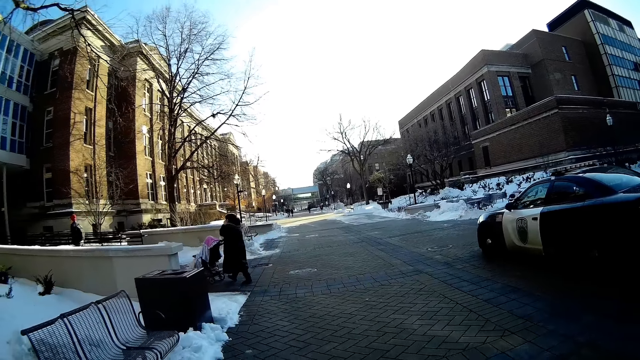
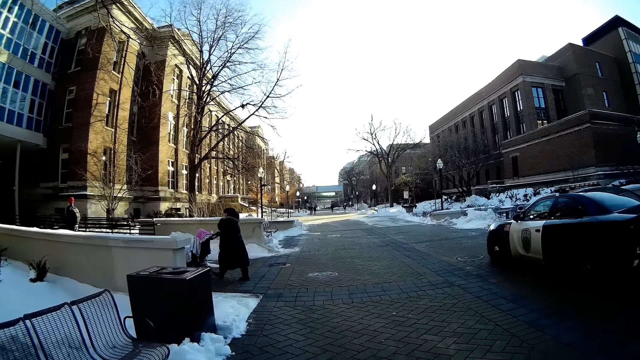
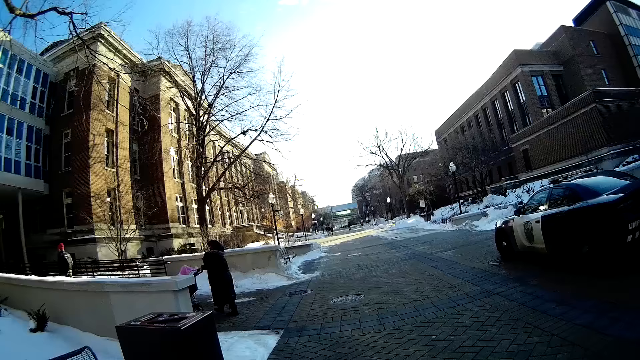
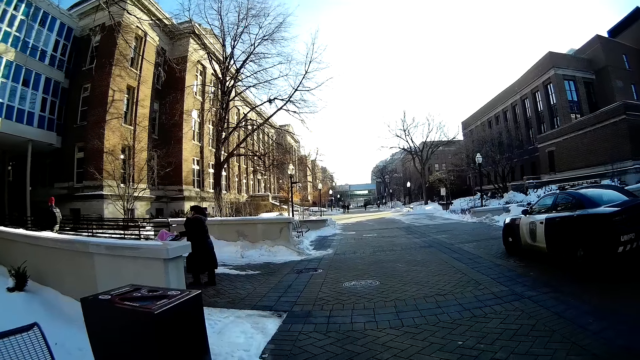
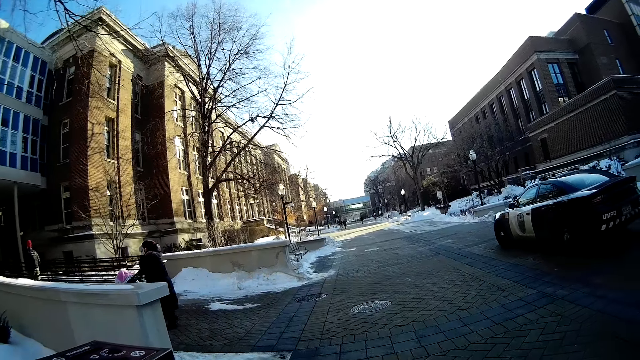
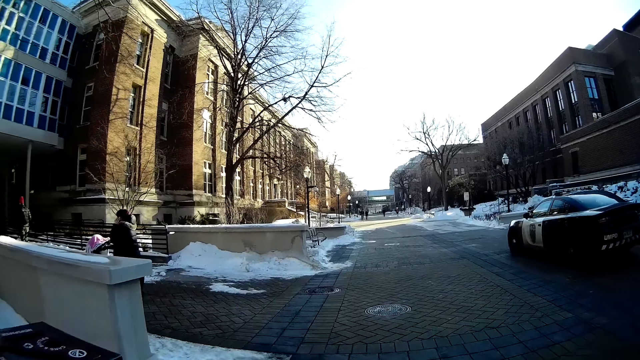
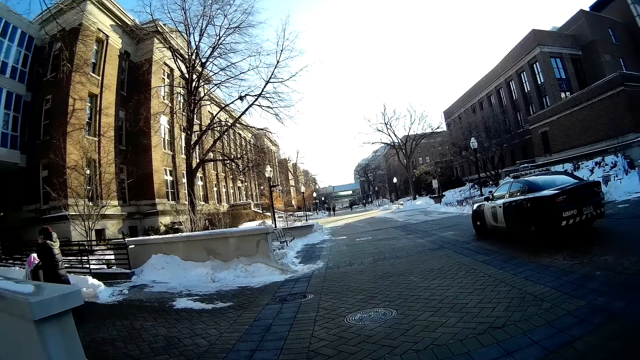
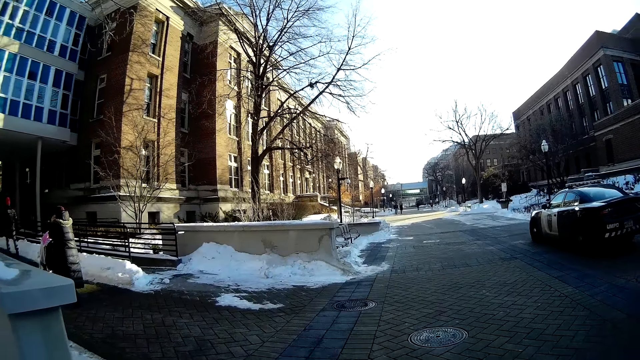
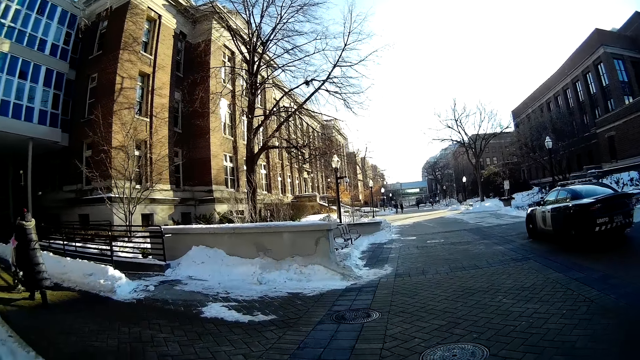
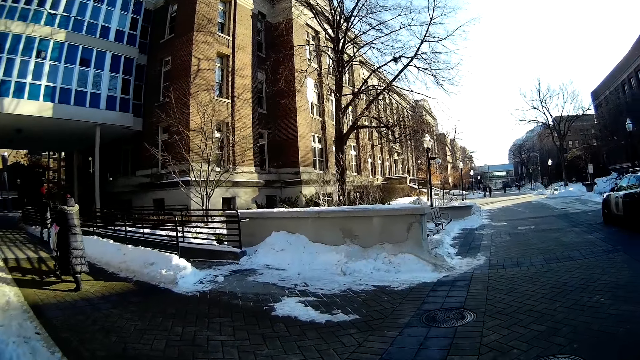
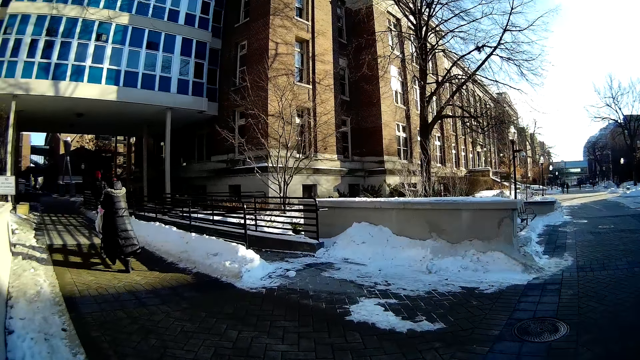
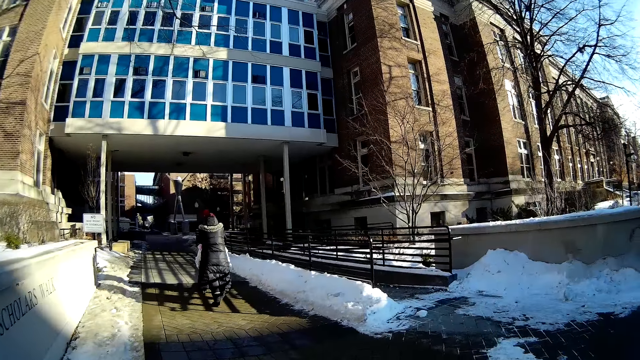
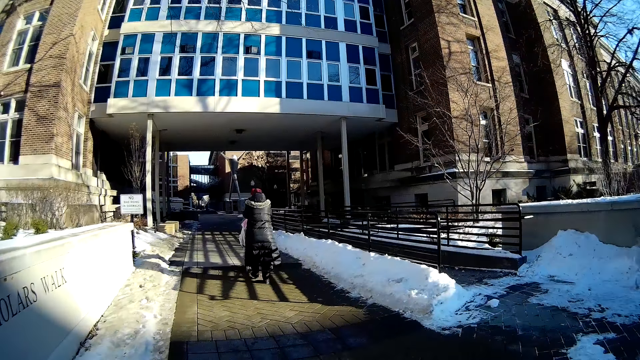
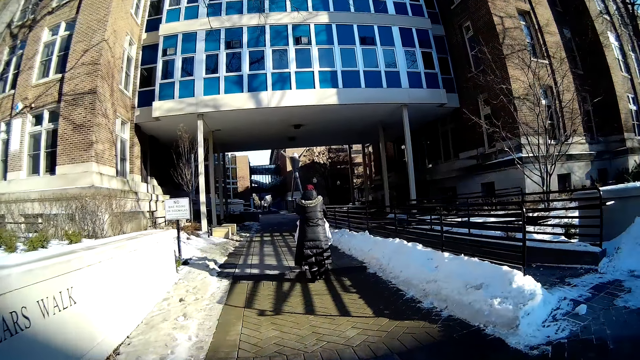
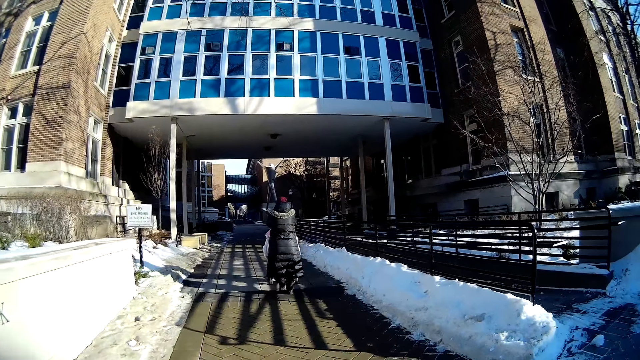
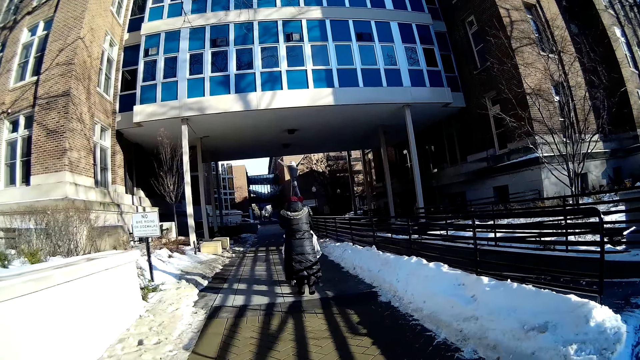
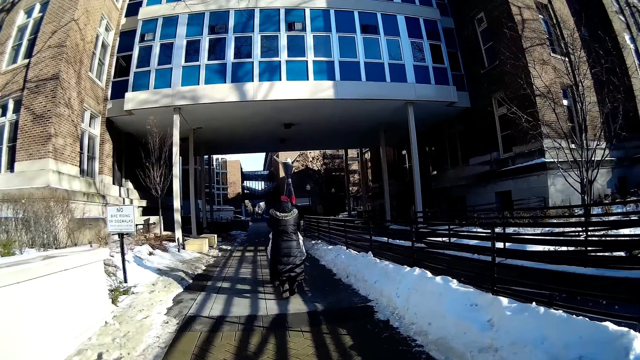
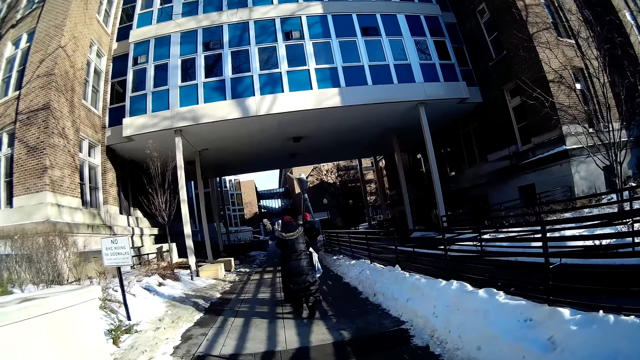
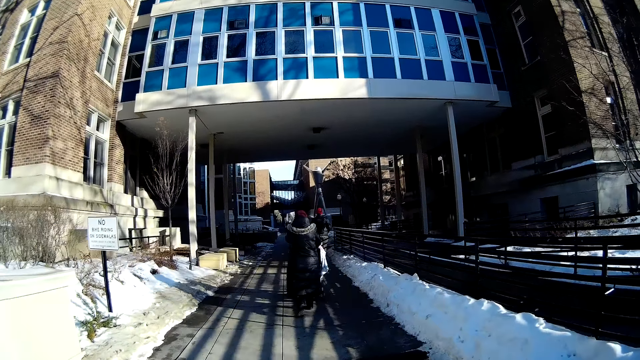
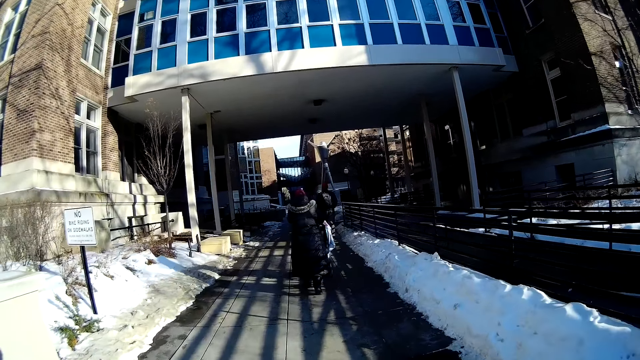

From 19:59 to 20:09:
The camera wearer walks on the walkway.

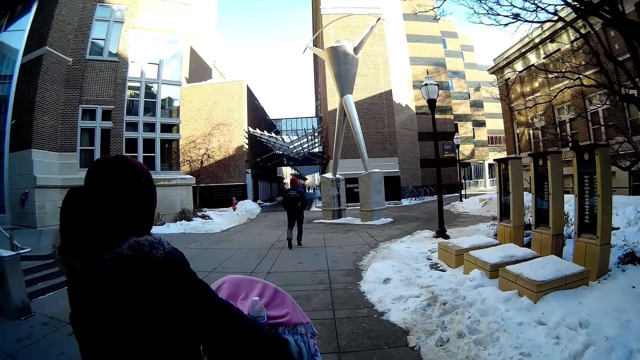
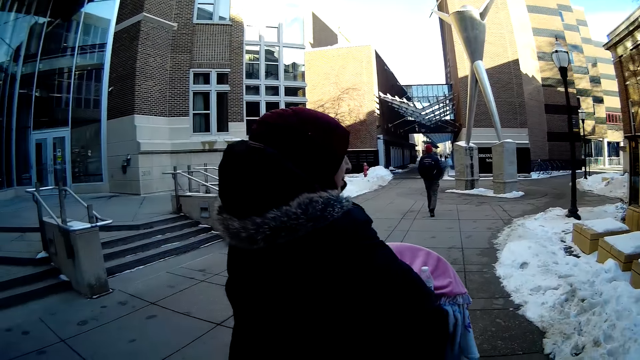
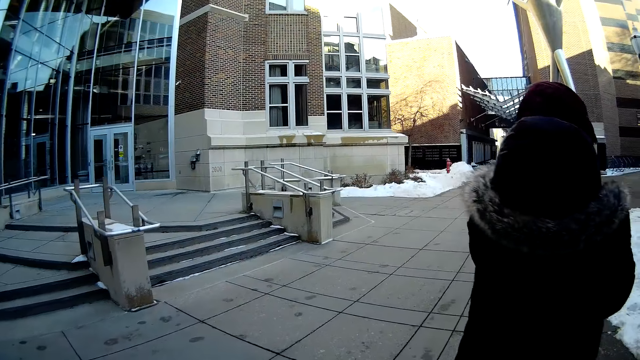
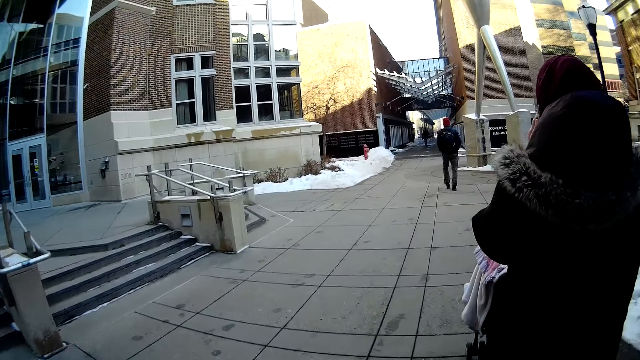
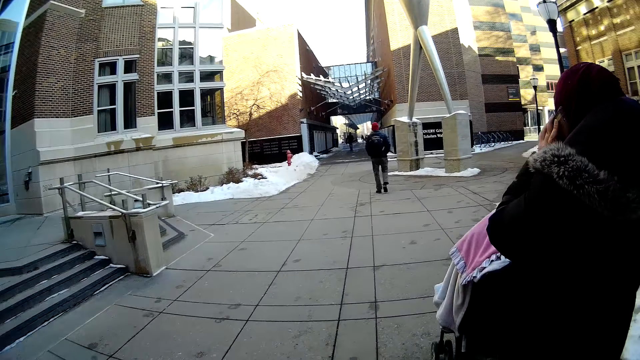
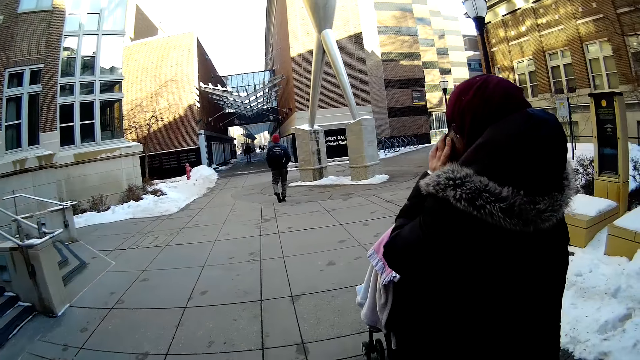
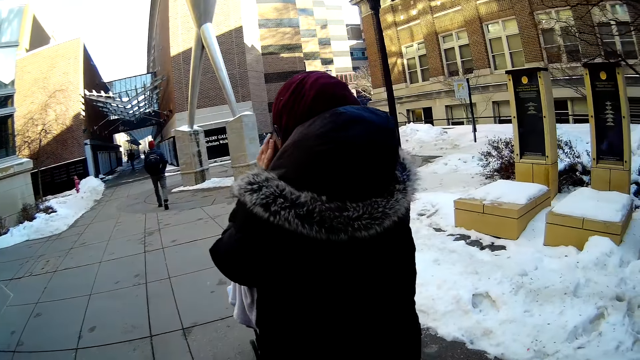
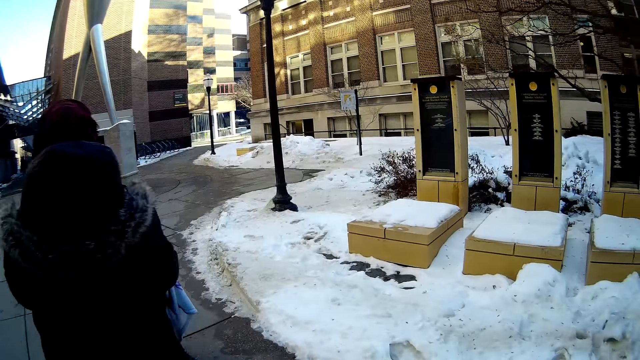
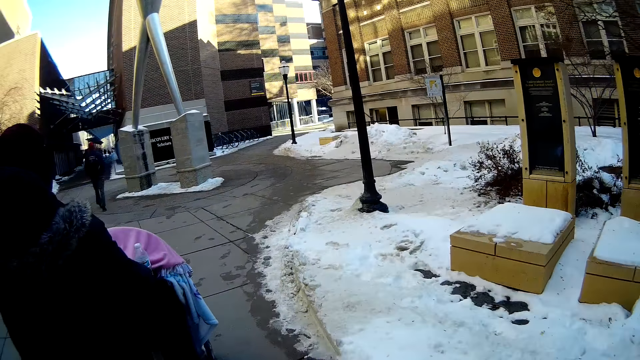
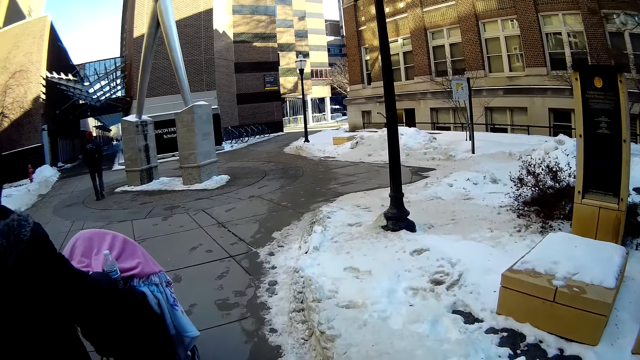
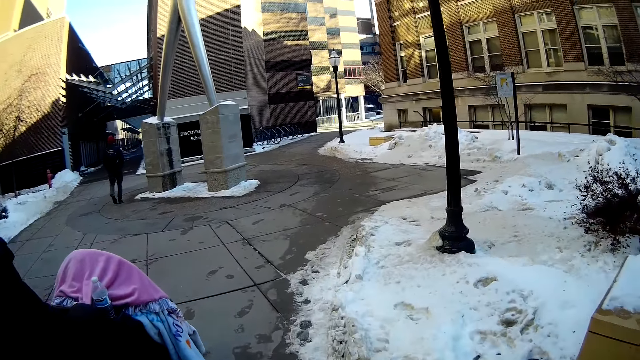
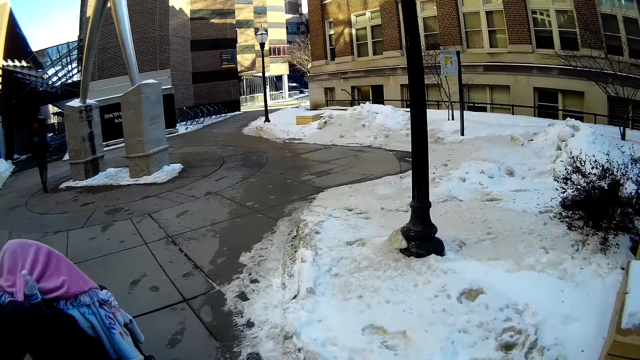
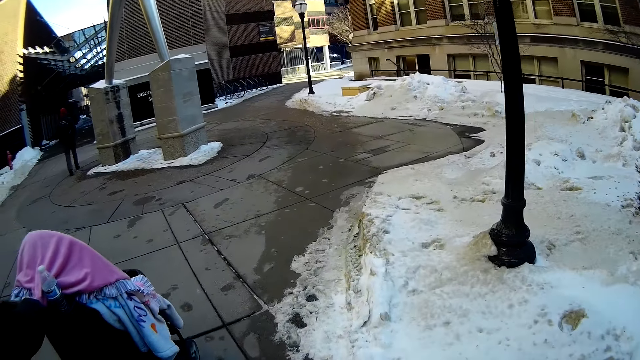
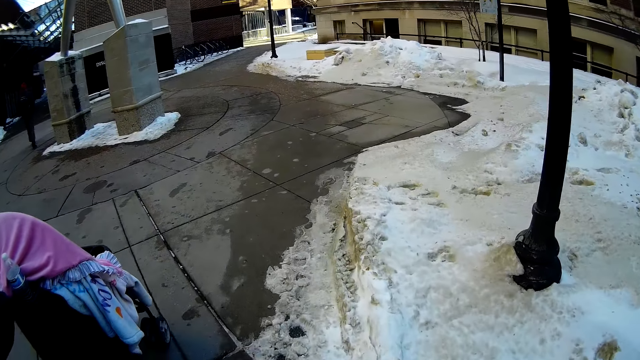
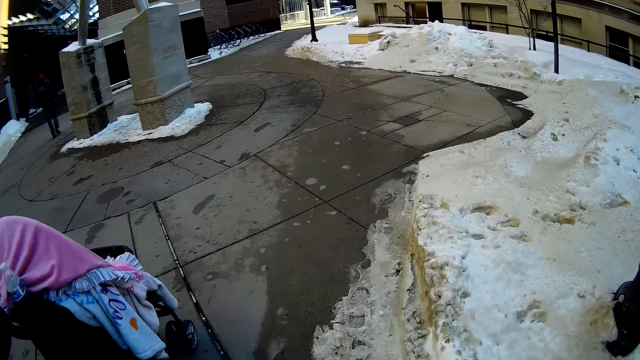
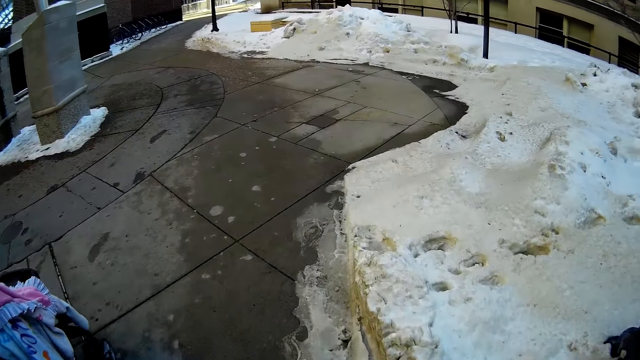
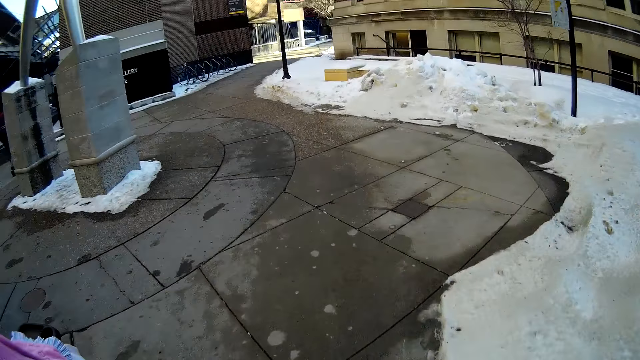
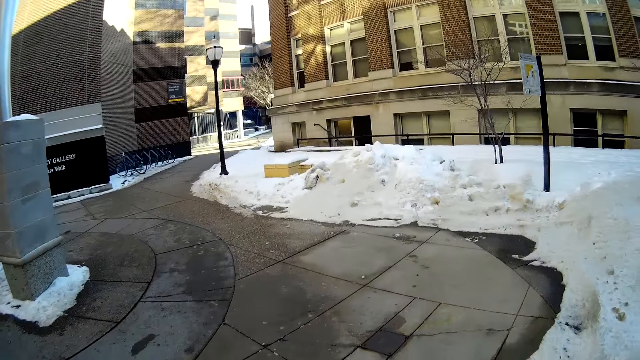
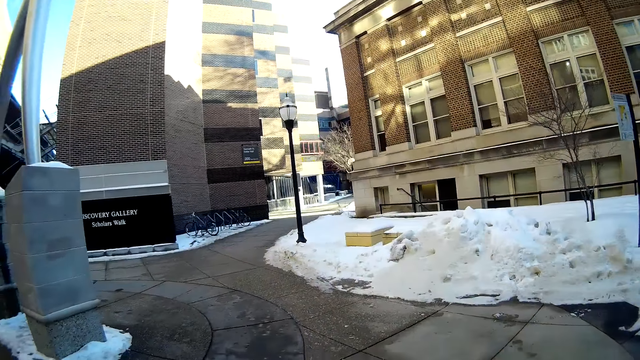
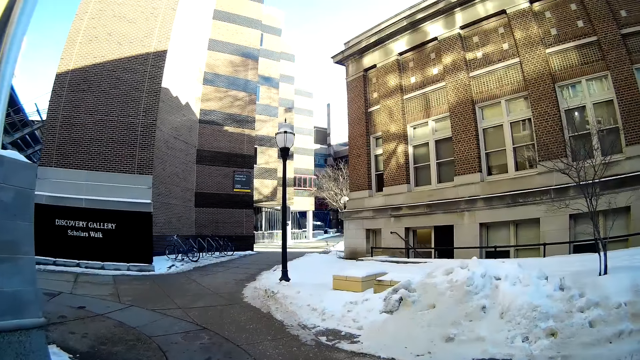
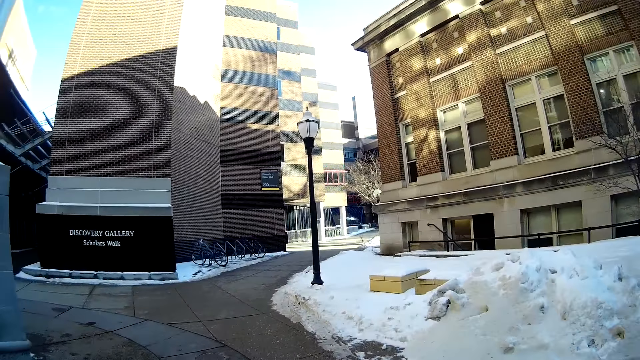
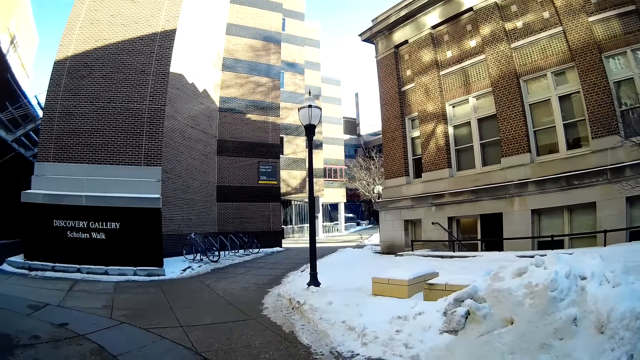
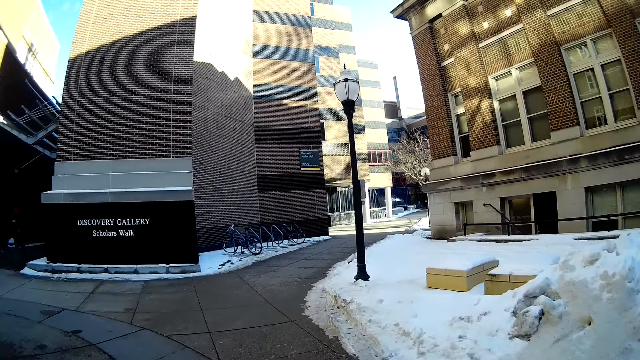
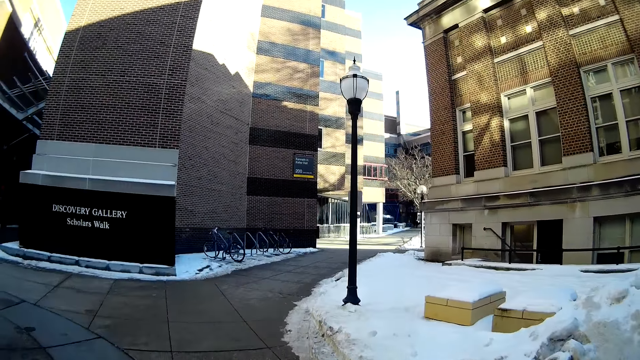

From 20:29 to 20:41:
The woman holds a phone on her left ear with her left hand. The camera wearer walks past the woman.
